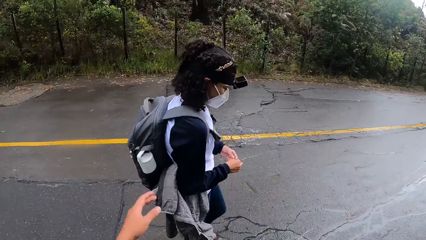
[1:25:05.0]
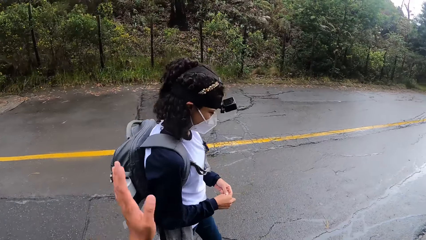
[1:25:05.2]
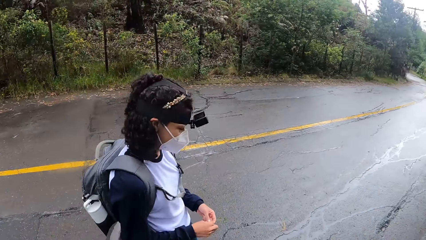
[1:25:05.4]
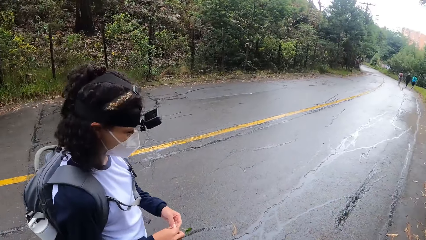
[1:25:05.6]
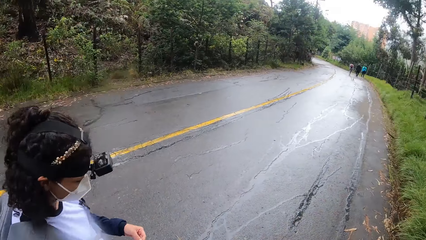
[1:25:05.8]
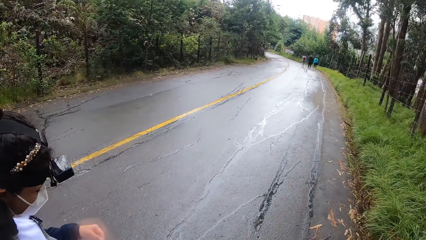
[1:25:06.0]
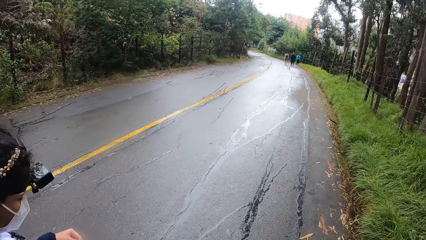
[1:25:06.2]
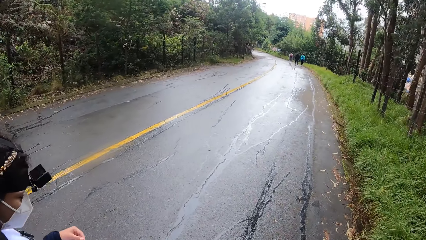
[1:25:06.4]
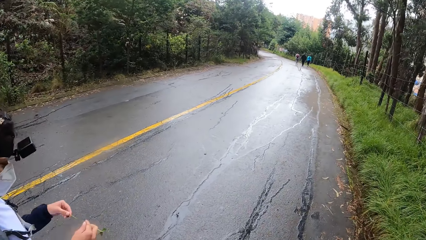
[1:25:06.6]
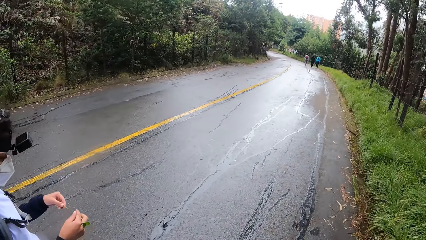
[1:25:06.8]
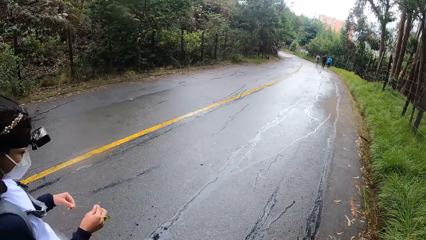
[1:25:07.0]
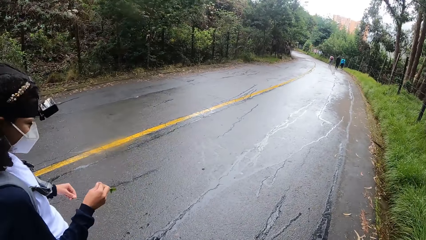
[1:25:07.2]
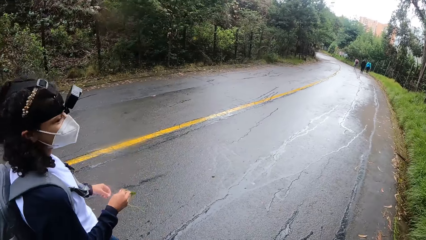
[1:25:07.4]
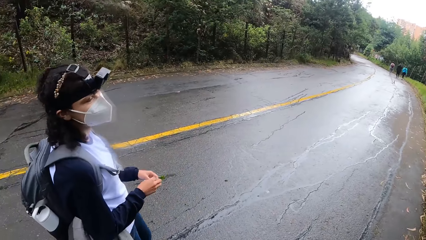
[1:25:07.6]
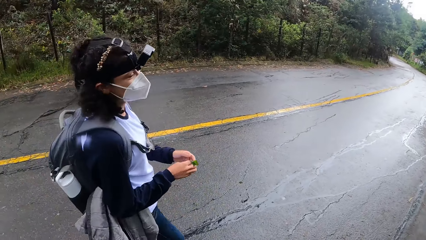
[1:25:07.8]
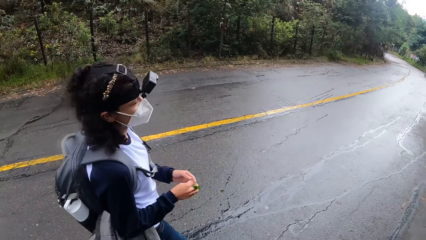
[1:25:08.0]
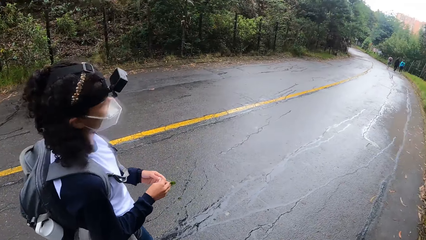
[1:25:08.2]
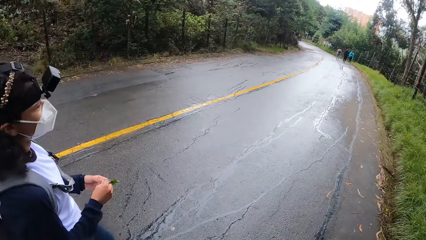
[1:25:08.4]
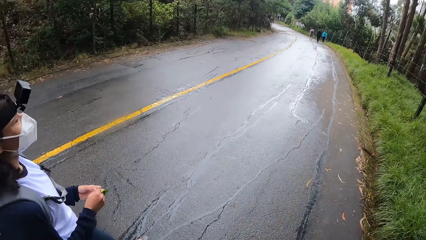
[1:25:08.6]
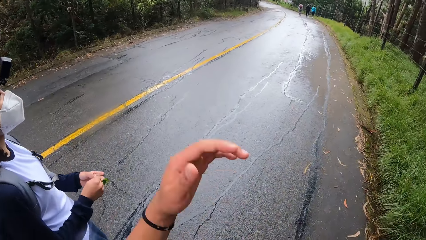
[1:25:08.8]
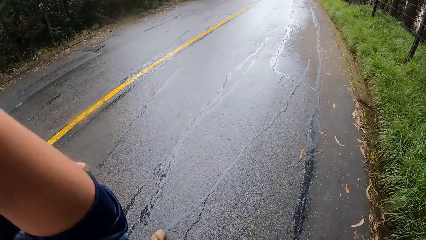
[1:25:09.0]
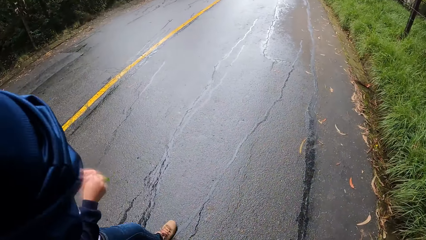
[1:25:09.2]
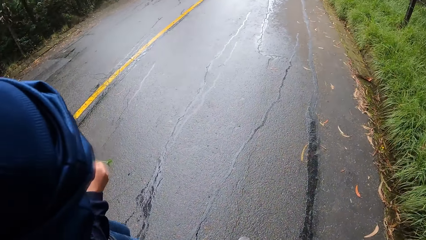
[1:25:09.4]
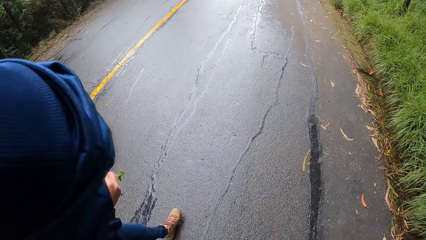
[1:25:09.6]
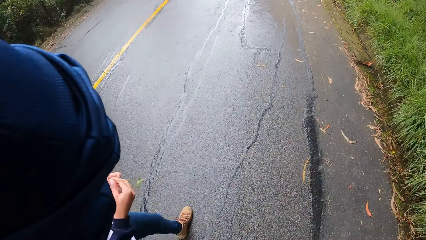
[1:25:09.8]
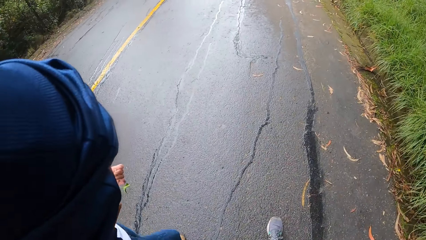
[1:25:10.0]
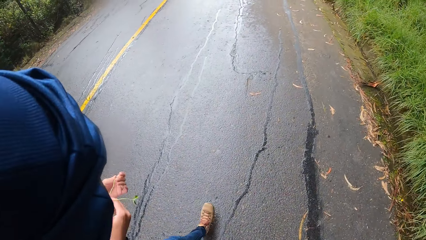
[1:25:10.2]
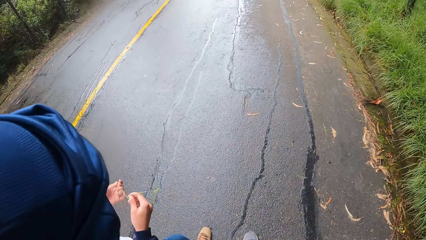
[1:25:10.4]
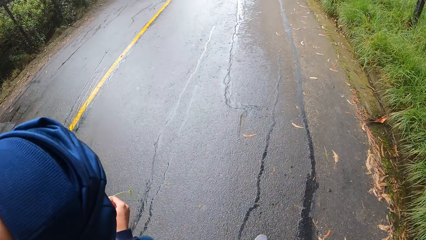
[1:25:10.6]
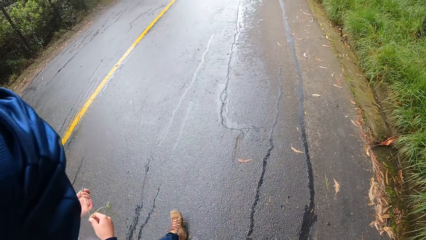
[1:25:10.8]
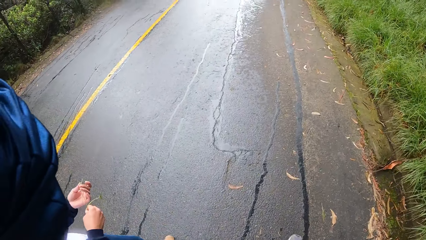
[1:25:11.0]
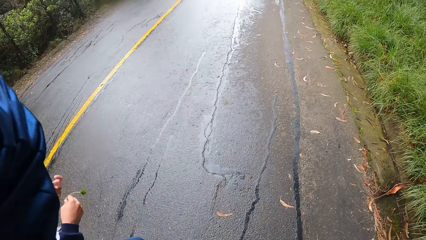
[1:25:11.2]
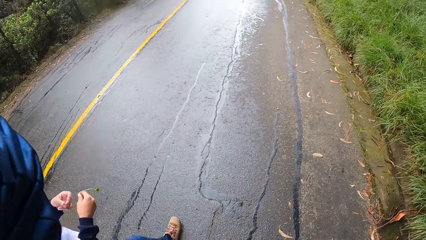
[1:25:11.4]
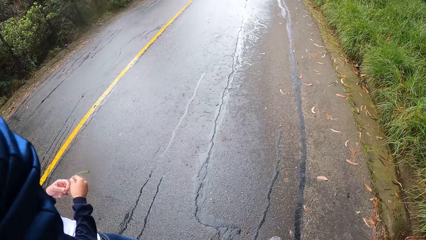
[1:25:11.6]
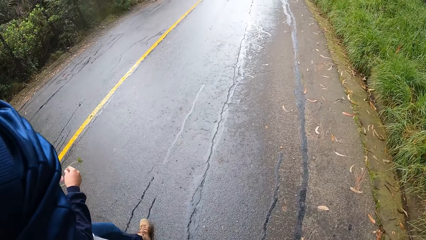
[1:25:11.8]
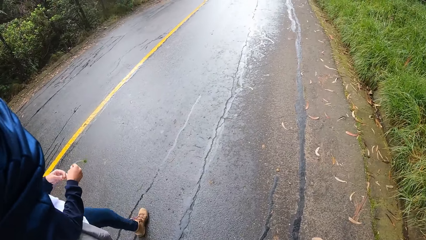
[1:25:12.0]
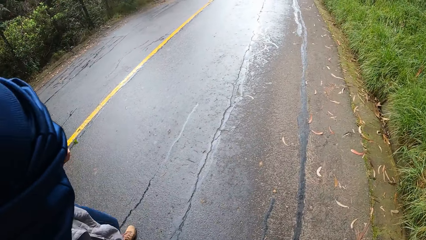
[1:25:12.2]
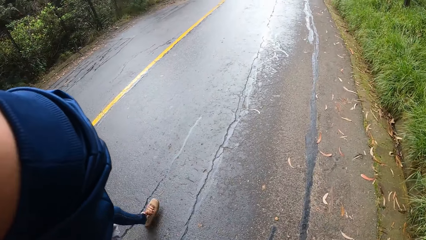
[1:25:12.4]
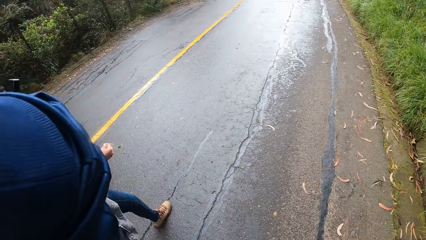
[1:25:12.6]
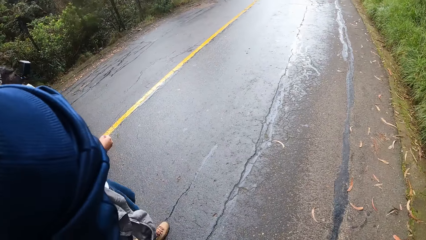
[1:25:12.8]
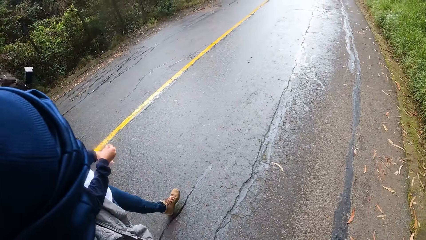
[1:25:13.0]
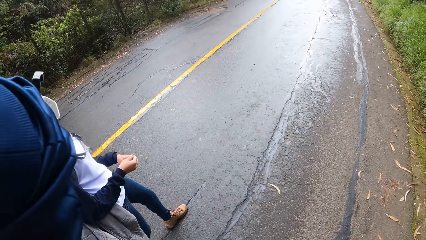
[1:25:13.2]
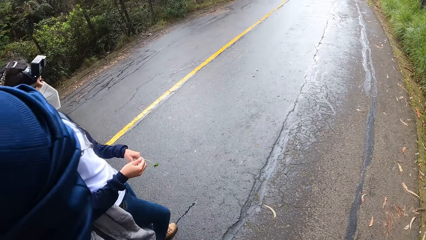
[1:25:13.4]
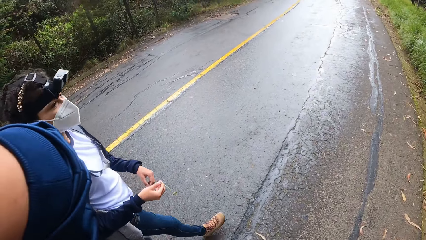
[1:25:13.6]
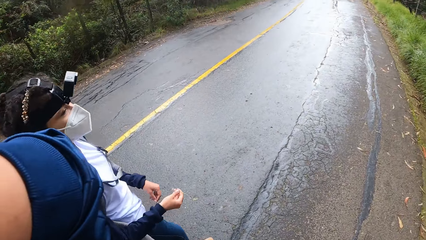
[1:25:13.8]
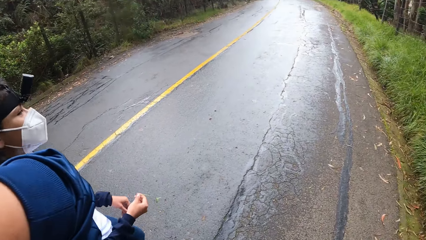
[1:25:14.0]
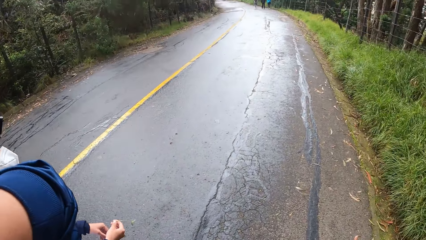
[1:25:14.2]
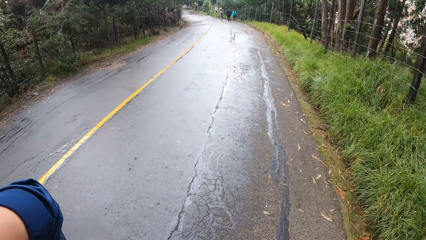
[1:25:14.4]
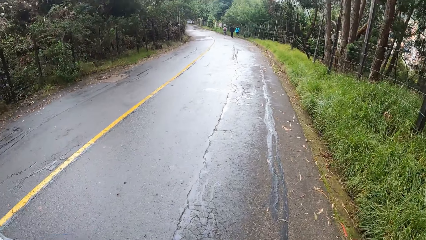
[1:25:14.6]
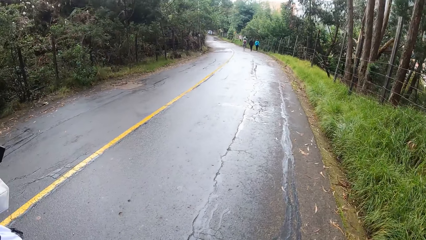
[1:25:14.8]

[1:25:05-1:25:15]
The camera wearer adjusts her camera with her left hand.

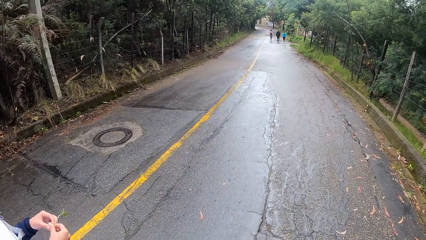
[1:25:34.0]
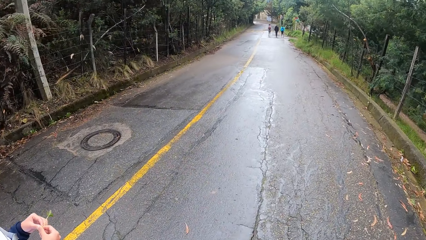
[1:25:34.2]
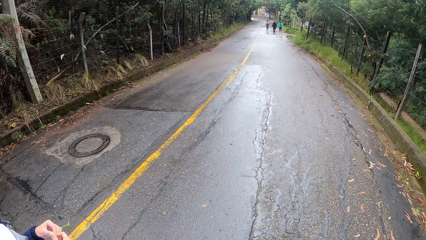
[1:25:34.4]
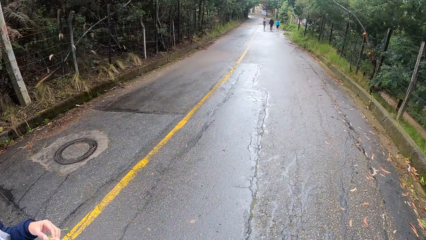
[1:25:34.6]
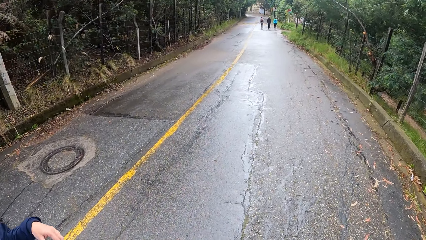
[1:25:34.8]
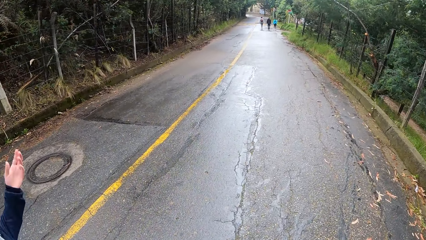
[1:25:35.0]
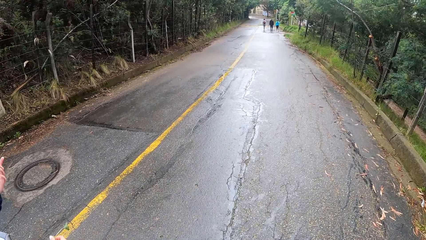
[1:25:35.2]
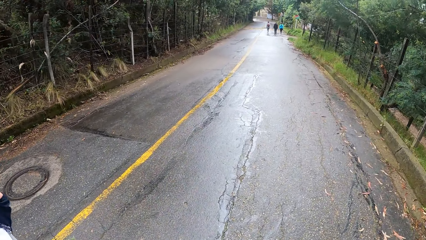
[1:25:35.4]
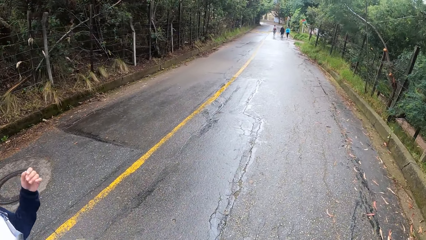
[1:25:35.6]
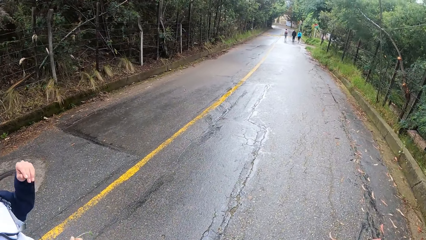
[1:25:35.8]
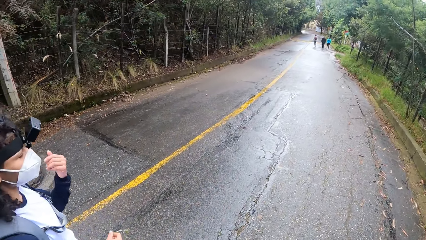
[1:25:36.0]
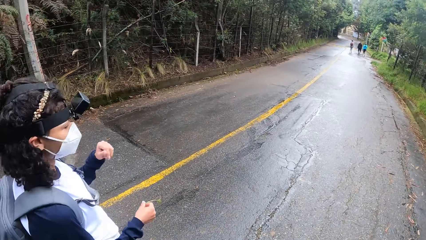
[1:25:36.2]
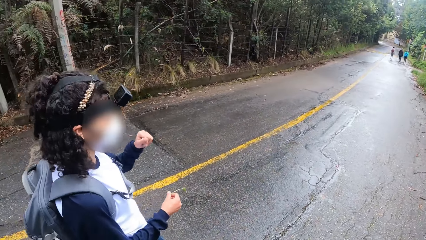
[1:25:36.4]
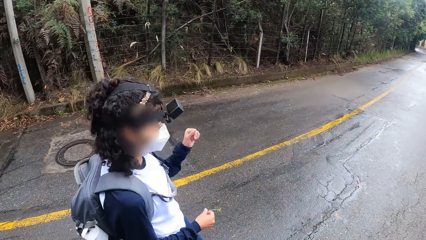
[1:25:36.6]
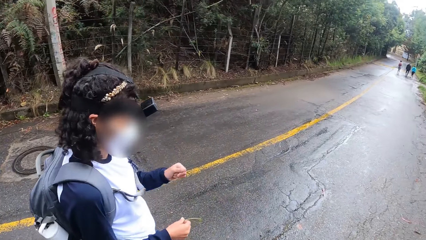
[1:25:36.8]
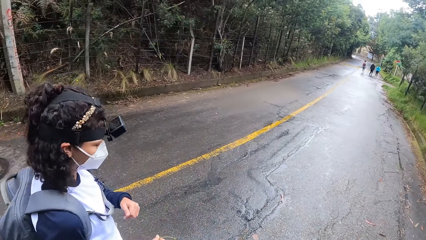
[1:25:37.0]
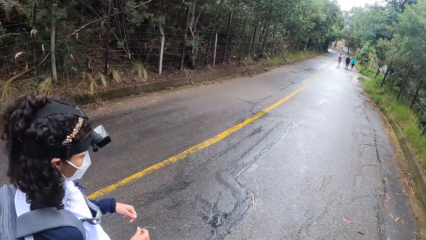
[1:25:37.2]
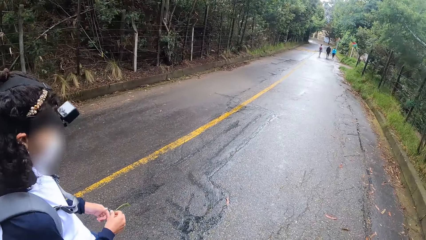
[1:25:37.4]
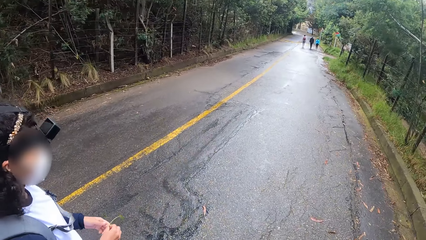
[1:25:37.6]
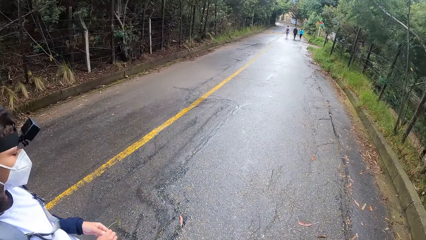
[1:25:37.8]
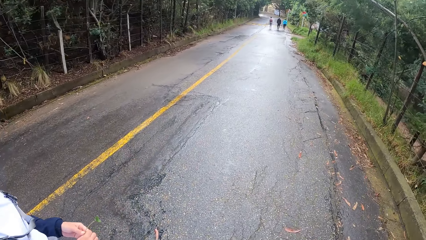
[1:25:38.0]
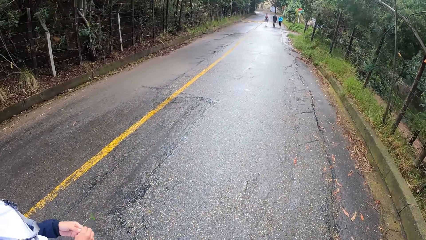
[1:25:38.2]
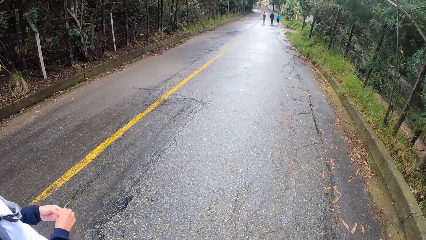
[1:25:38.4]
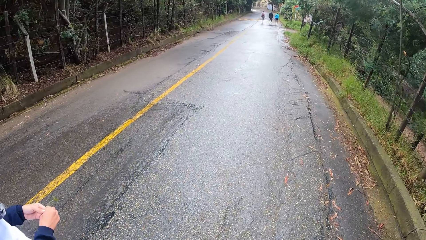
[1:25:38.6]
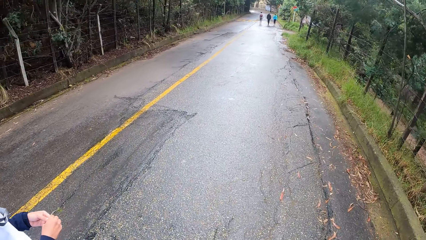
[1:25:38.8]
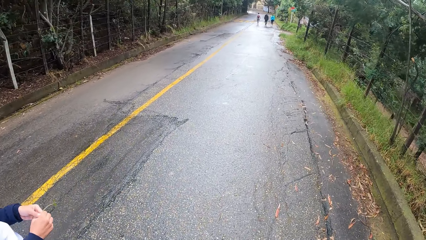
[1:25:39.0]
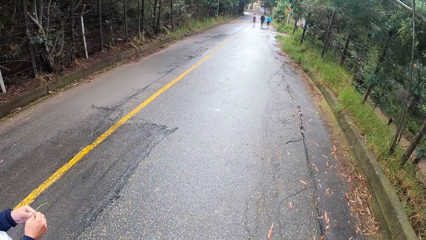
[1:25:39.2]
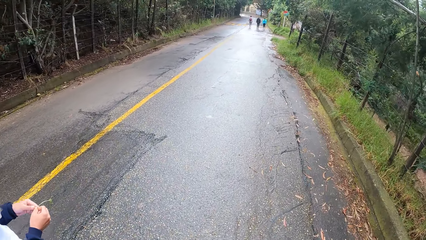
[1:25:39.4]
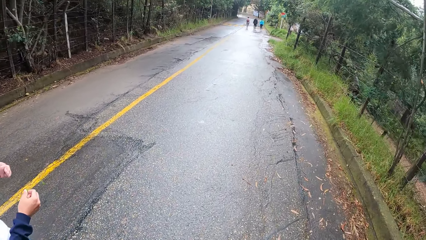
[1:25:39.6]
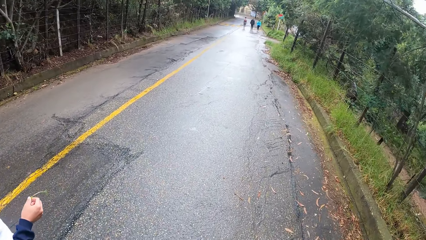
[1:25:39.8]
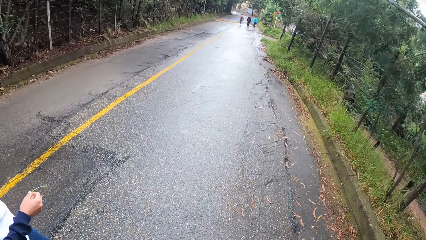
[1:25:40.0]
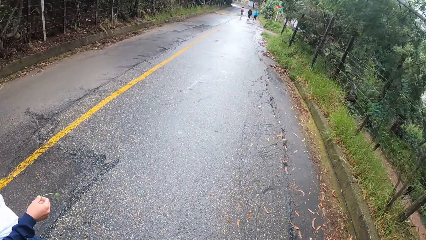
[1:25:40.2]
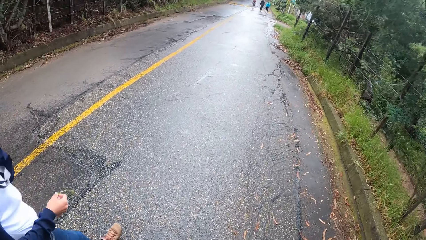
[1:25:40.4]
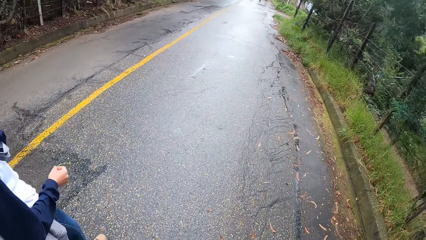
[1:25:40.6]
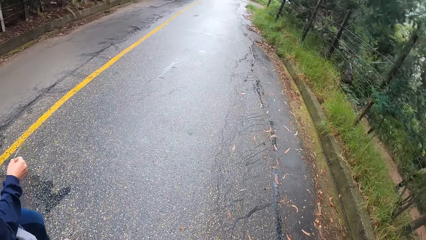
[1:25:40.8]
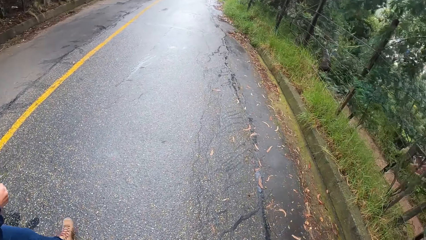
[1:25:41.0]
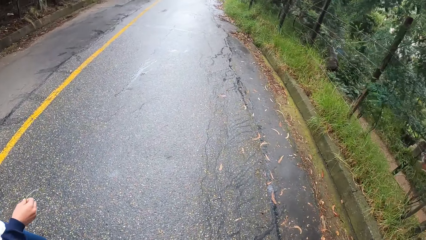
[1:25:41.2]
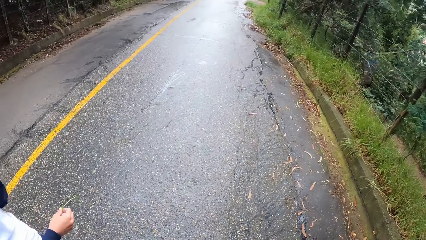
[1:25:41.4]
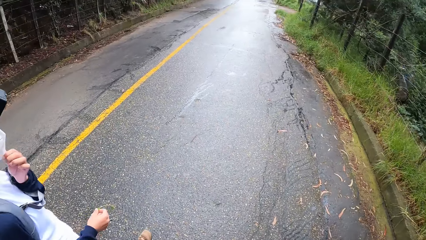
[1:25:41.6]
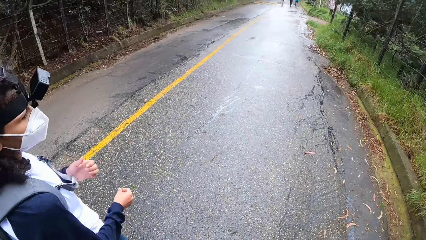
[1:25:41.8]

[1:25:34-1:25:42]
The woman holds the plant with her right hand. The woman fiddles with the plant with both hands. The woman holds the plant with her right hand.
